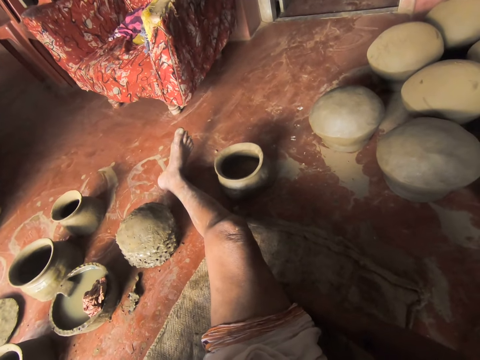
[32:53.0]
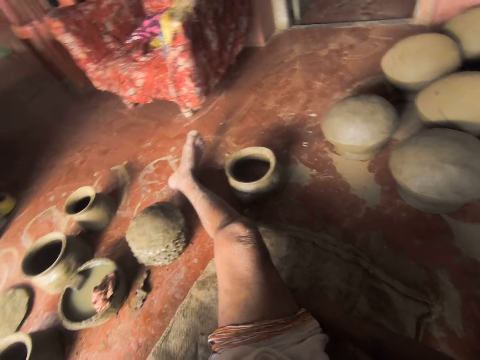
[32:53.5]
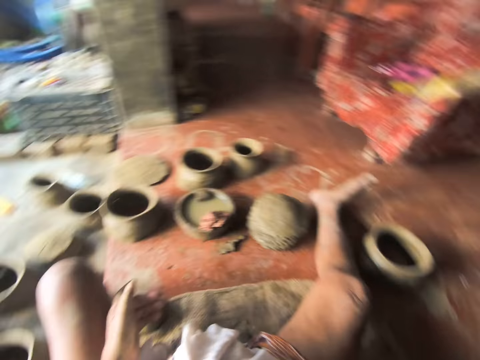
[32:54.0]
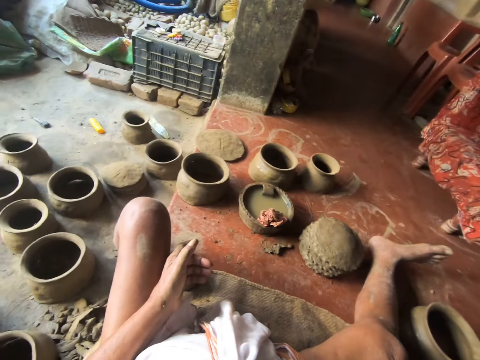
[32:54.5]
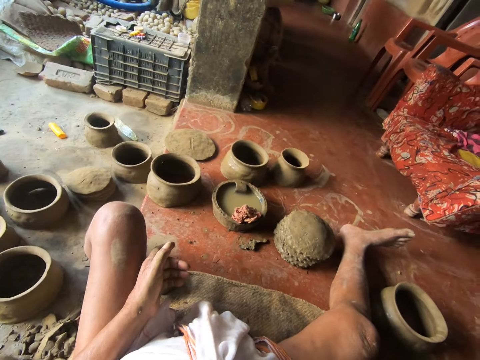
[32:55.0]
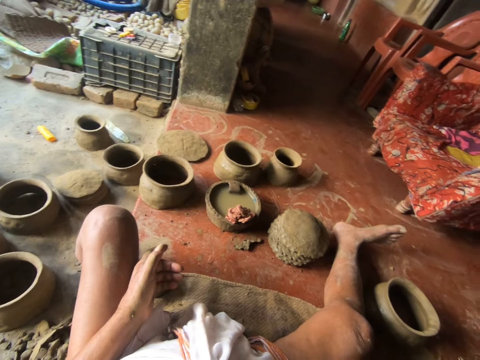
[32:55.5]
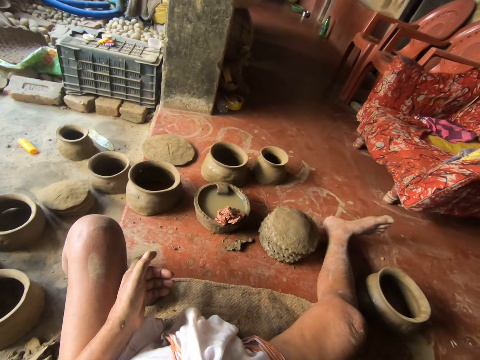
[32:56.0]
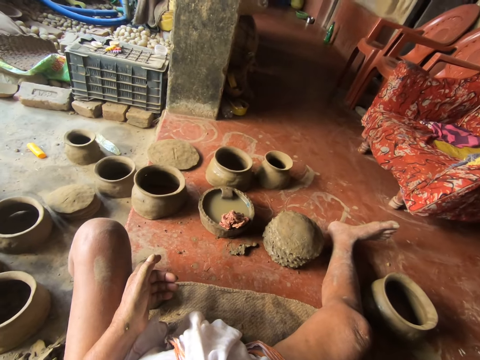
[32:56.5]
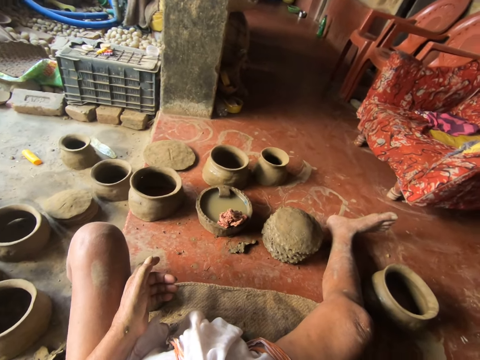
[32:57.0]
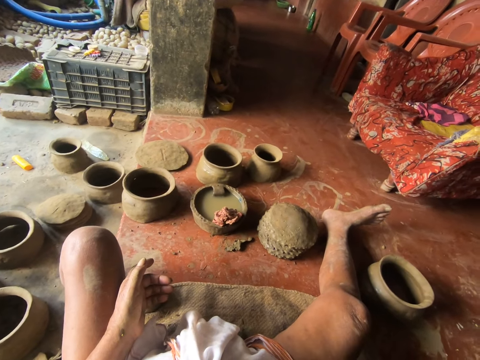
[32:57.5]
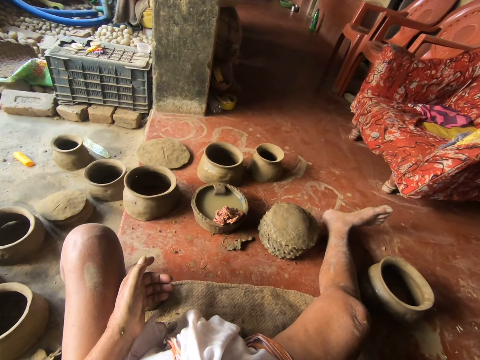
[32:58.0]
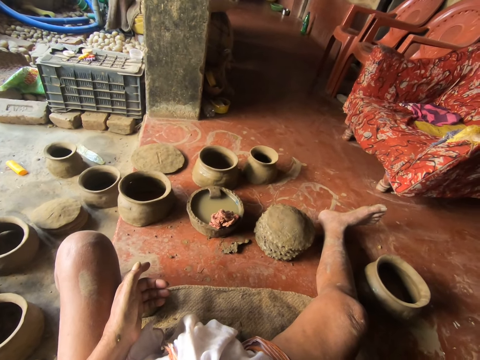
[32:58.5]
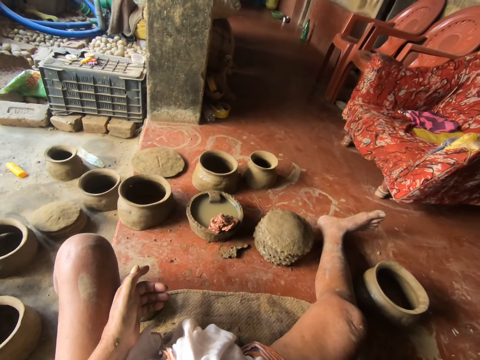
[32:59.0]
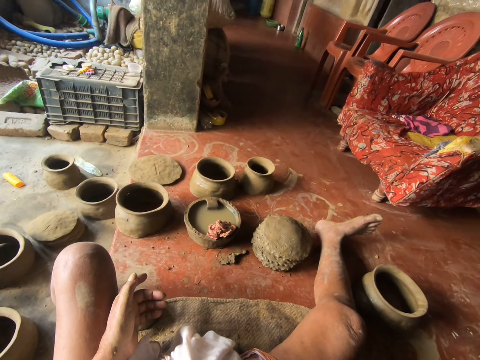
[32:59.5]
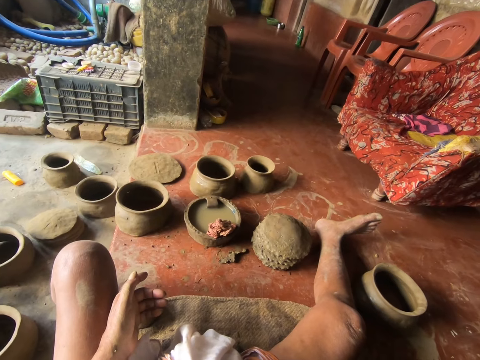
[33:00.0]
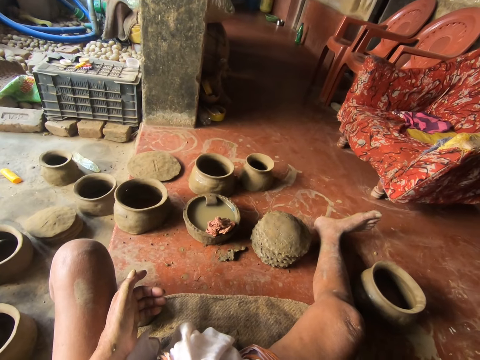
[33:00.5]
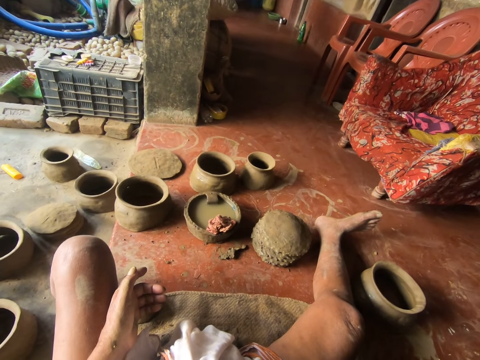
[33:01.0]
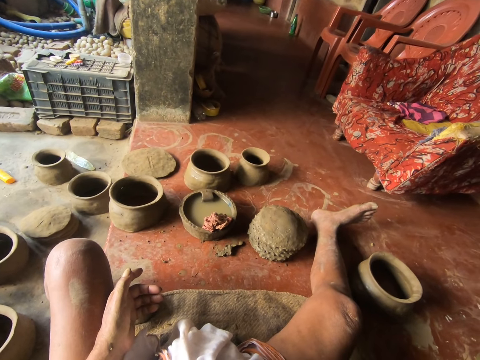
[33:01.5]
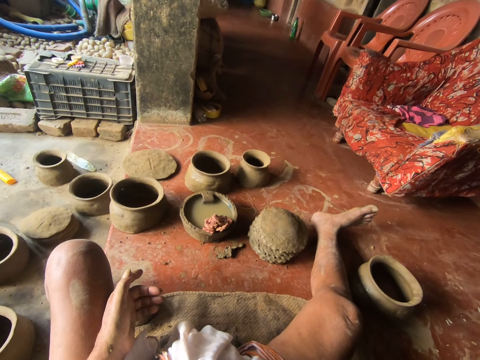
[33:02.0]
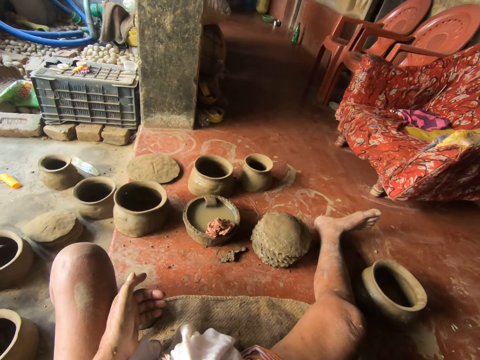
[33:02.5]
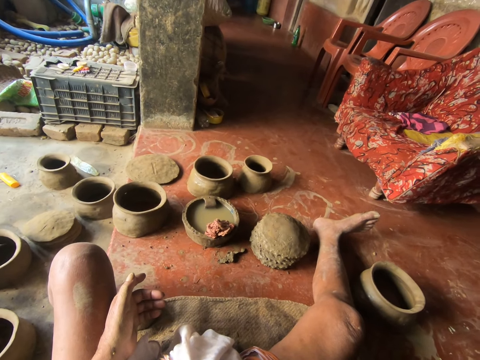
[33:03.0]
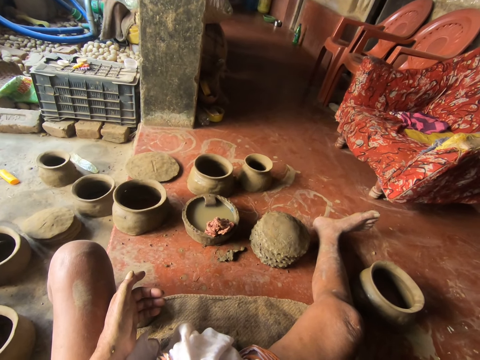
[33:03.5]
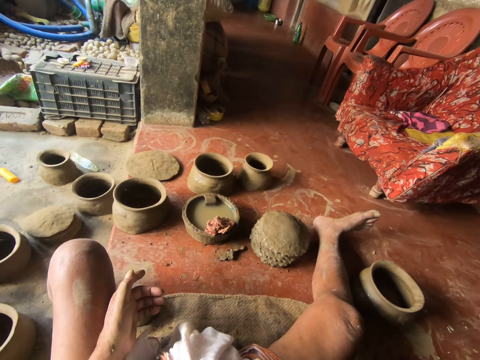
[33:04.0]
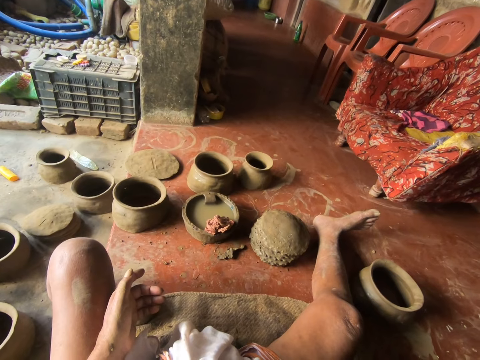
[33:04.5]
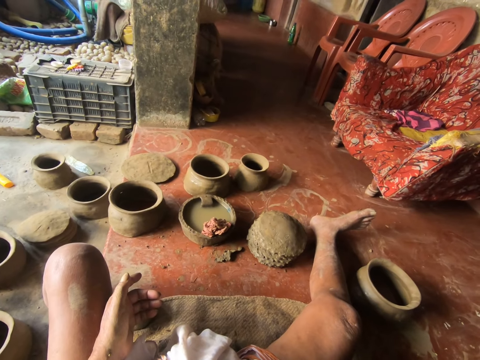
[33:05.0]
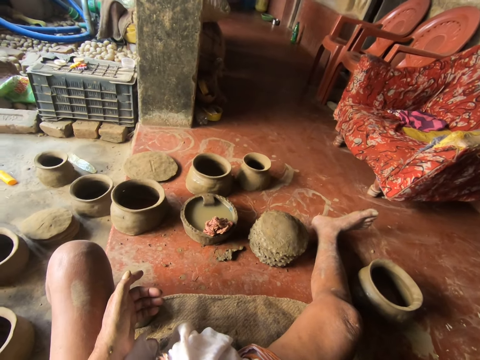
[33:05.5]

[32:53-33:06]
The camera wearer looks sideways. They look in front.

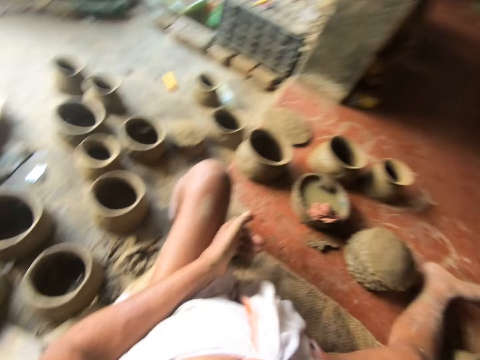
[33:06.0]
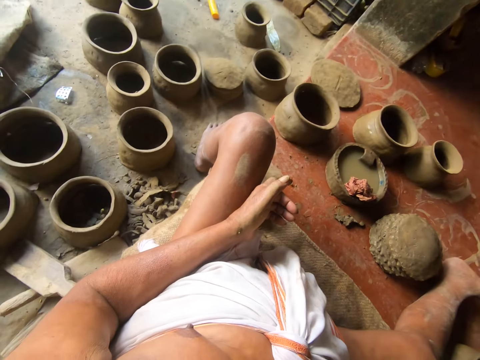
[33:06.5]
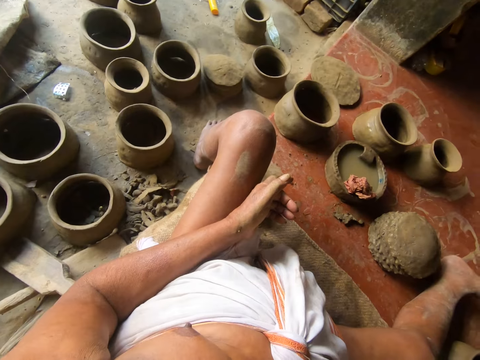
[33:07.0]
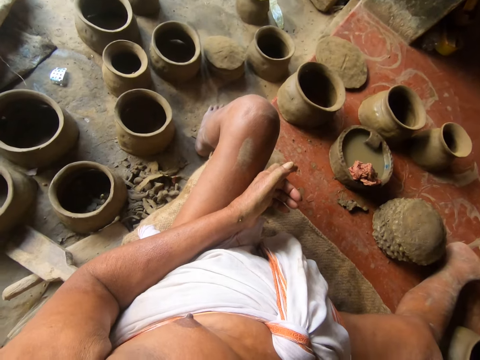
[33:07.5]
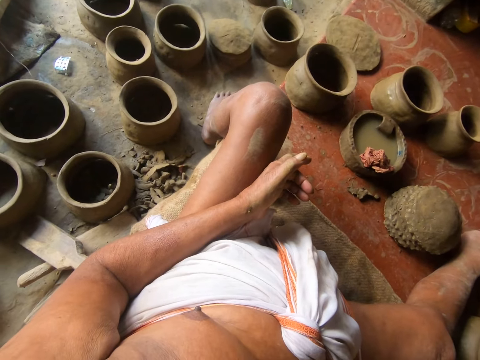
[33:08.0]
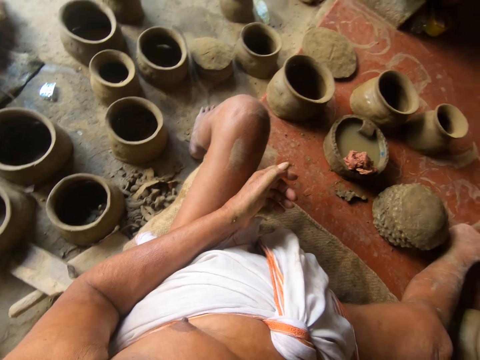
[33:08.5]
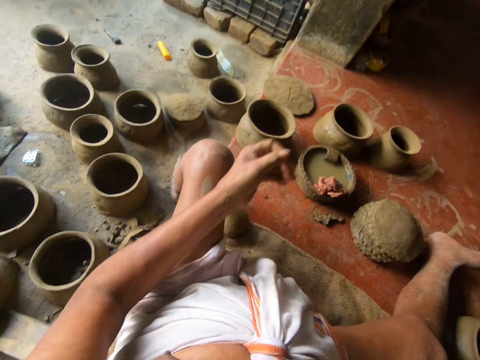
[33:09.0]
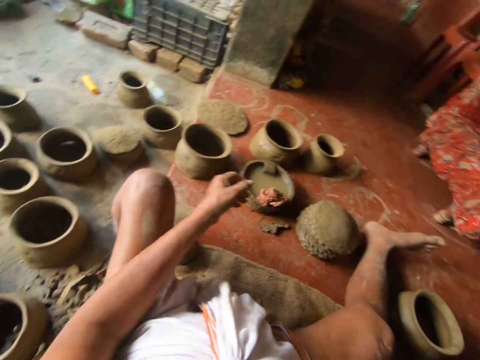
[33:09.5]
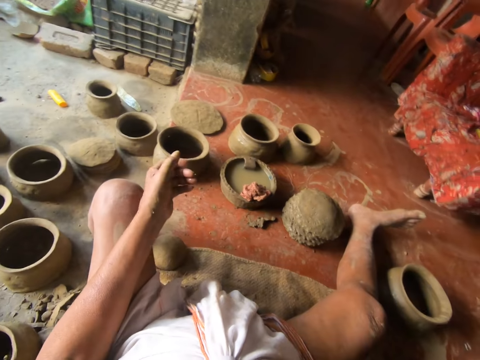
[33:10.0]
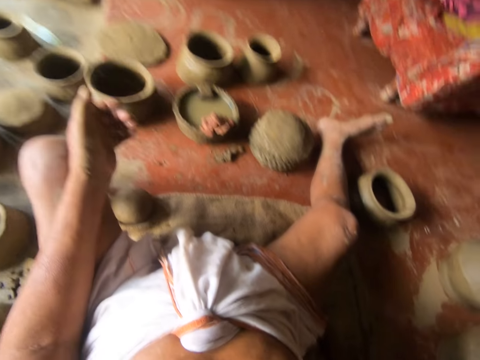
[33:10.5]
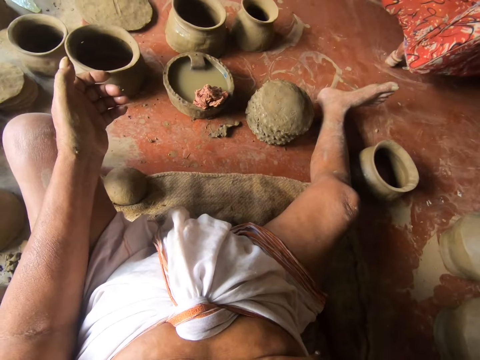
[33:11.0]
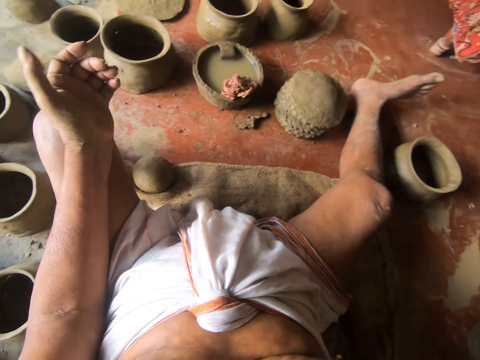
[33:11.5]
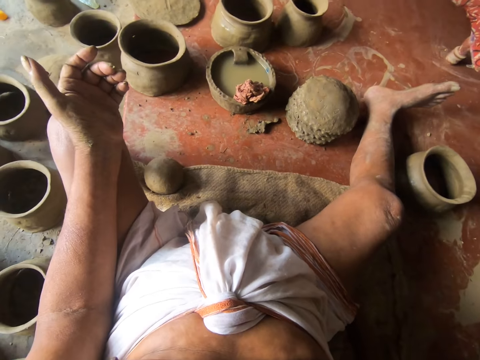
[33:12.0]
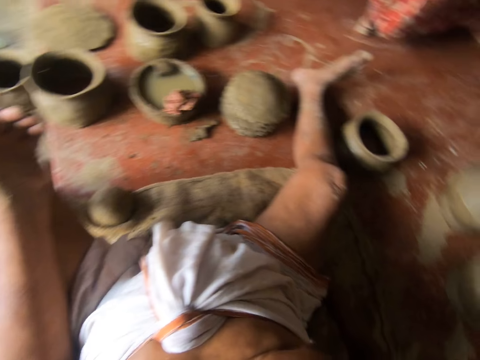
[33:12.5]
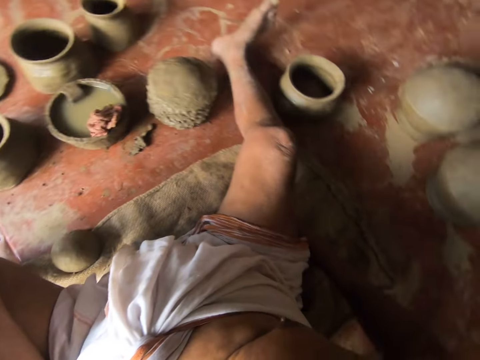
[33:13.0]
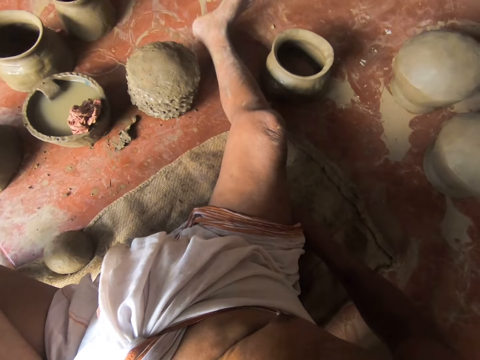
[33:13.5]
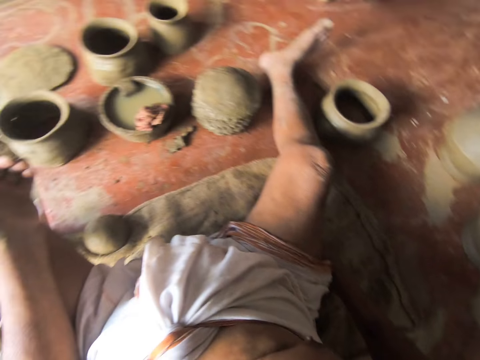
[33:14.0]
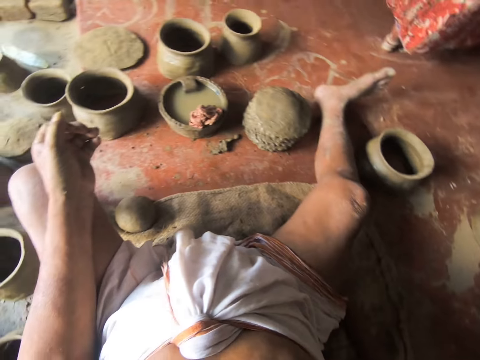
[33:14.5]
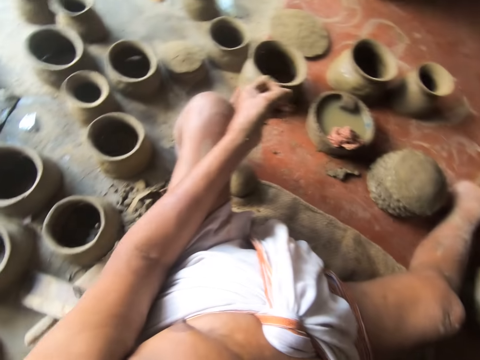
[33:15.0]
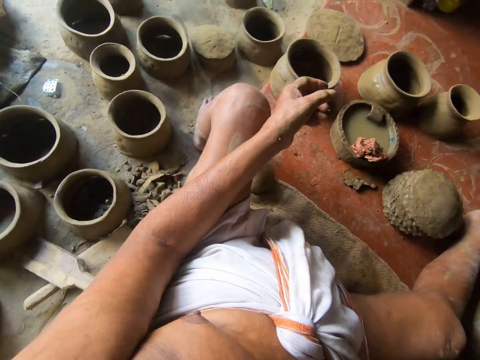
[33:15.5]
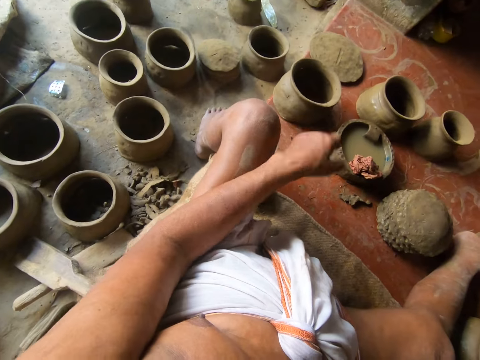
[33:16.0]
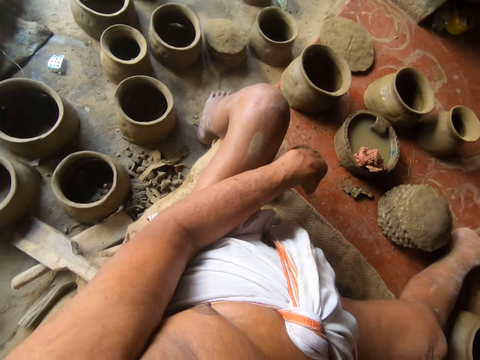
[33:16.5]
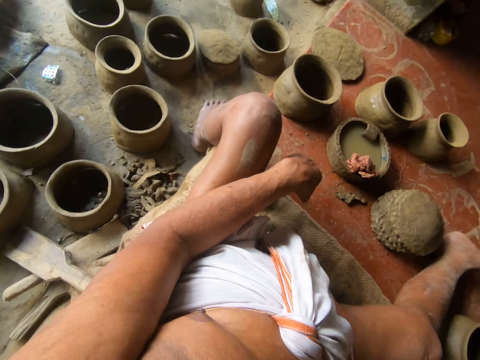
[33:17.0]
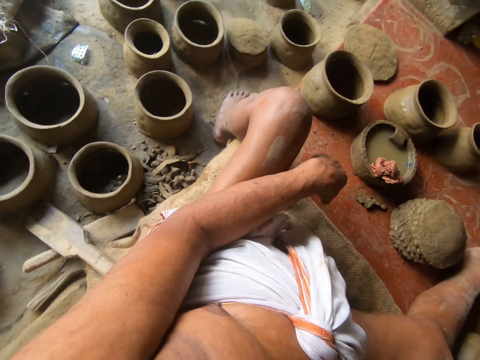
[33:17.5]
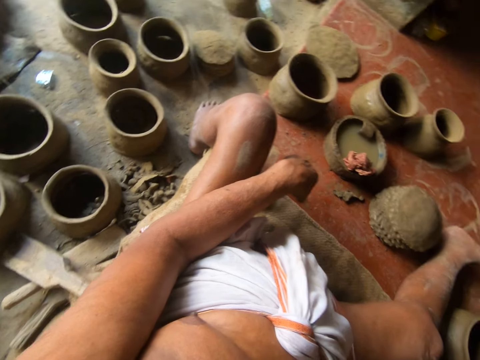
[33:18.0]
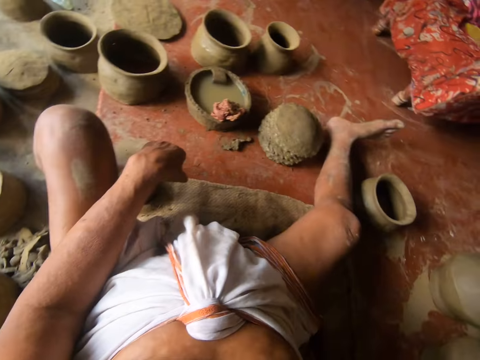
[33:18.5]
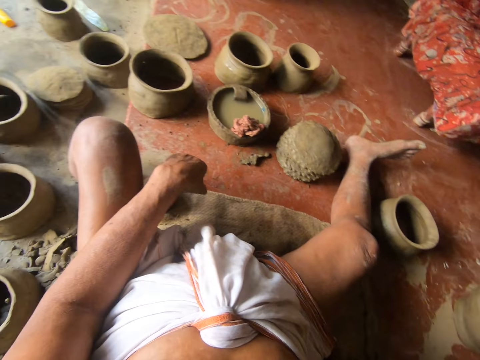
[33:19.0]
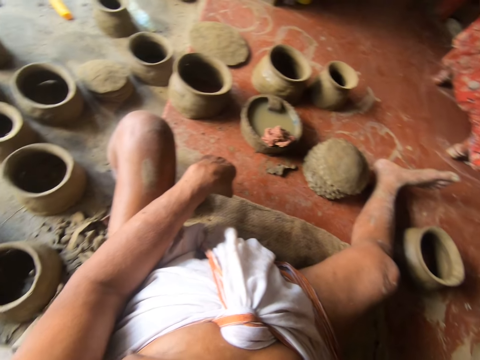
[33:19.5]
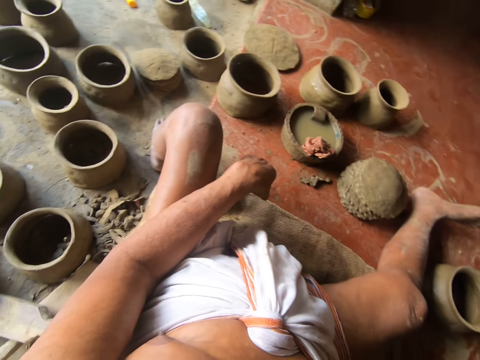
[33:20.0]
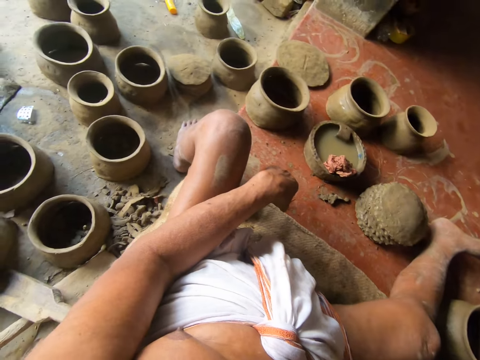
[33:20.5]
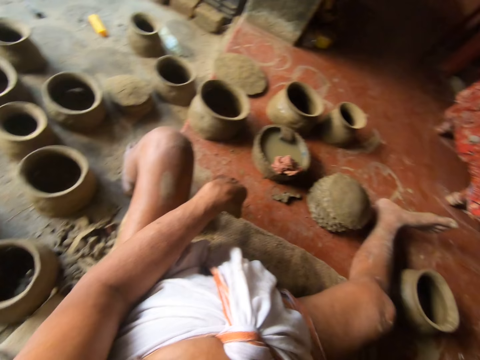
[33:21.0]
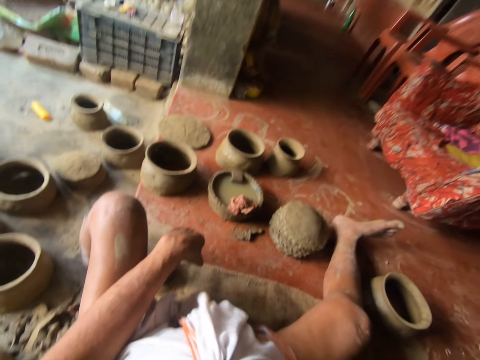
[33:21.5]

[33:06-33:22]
The camera wearer looks sideways. They look down. They look sideways.
